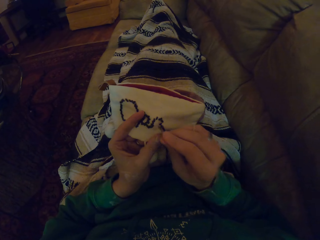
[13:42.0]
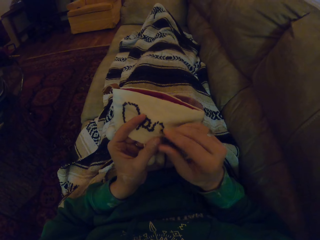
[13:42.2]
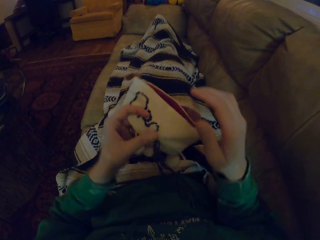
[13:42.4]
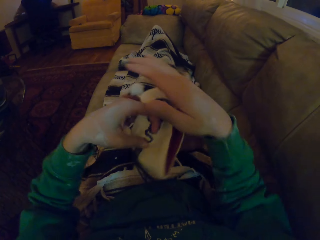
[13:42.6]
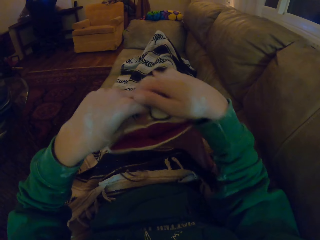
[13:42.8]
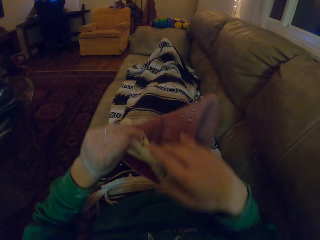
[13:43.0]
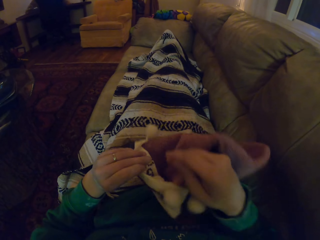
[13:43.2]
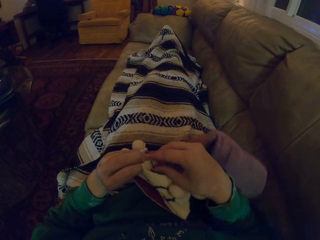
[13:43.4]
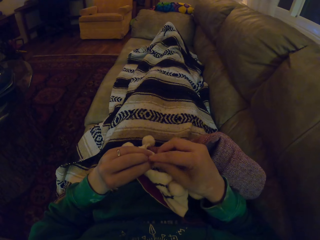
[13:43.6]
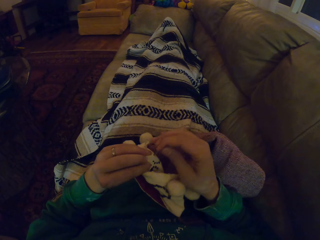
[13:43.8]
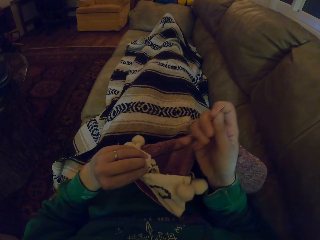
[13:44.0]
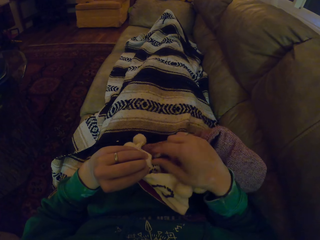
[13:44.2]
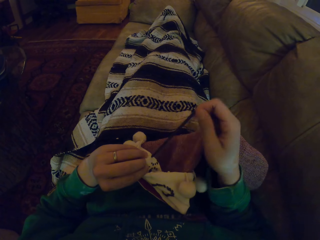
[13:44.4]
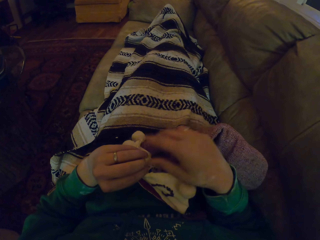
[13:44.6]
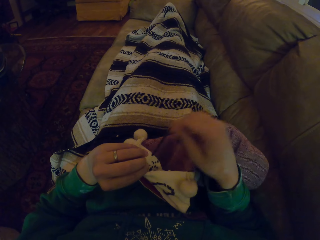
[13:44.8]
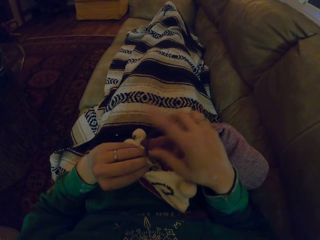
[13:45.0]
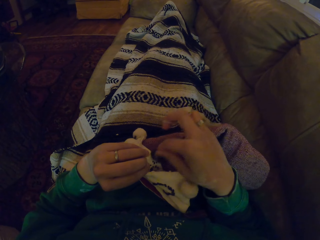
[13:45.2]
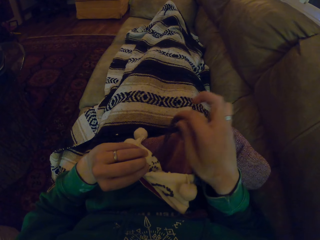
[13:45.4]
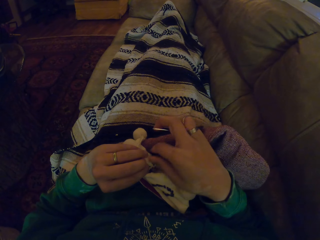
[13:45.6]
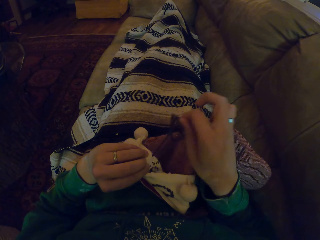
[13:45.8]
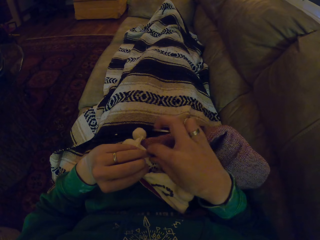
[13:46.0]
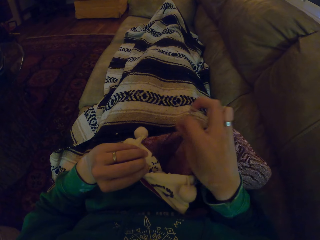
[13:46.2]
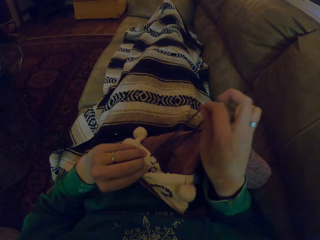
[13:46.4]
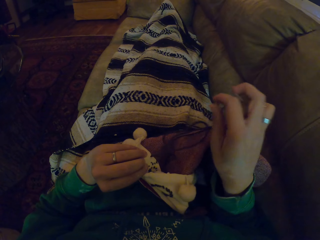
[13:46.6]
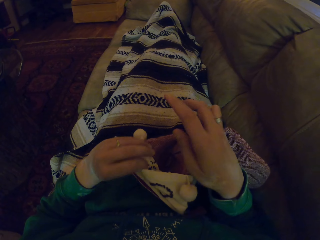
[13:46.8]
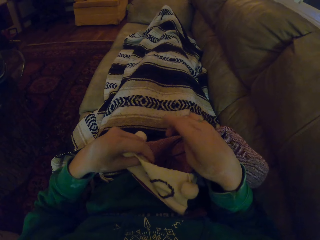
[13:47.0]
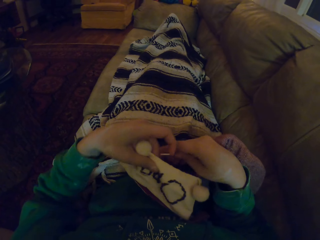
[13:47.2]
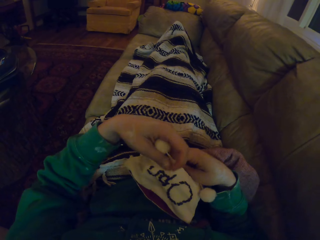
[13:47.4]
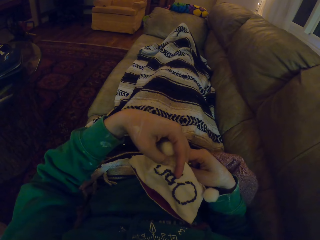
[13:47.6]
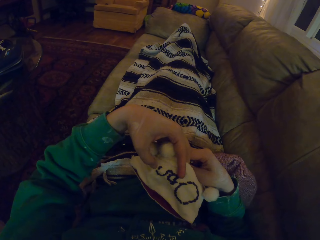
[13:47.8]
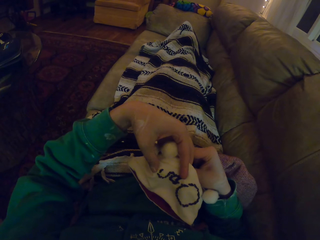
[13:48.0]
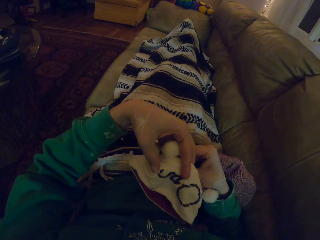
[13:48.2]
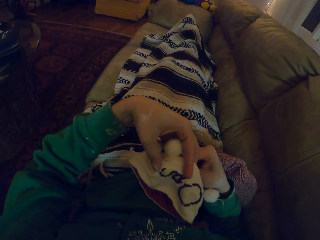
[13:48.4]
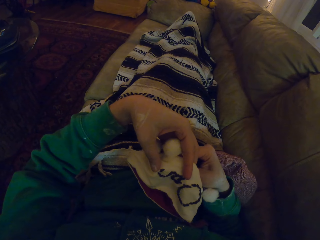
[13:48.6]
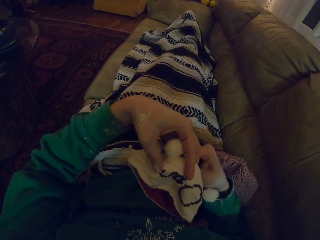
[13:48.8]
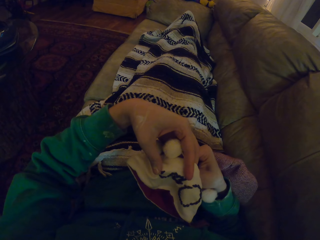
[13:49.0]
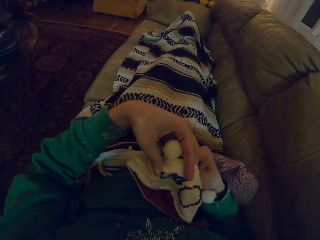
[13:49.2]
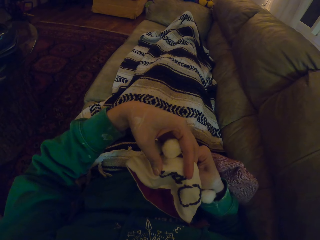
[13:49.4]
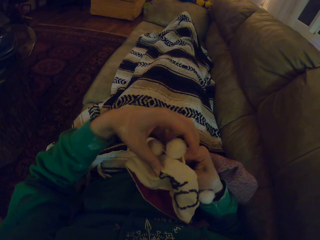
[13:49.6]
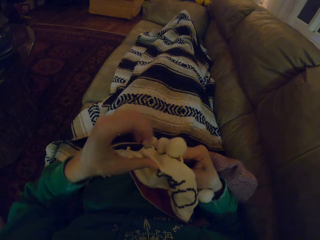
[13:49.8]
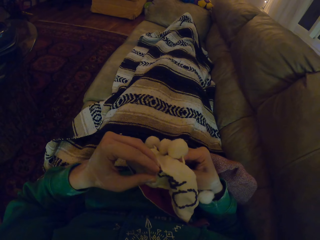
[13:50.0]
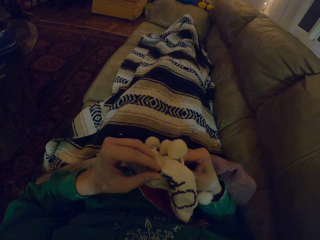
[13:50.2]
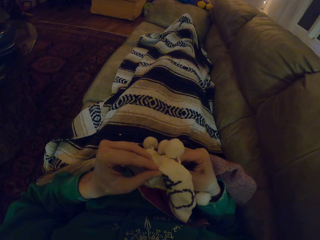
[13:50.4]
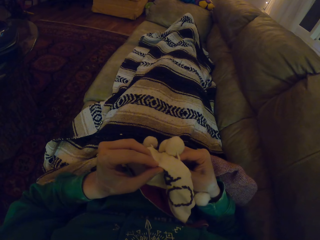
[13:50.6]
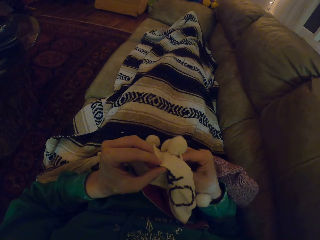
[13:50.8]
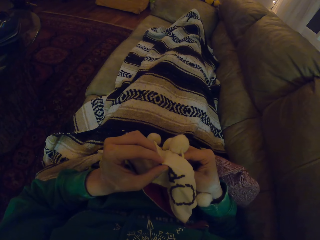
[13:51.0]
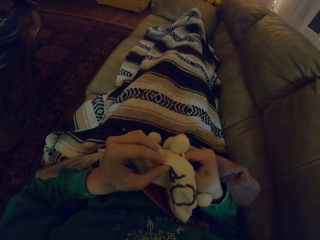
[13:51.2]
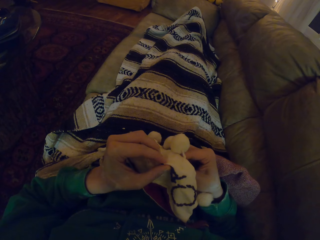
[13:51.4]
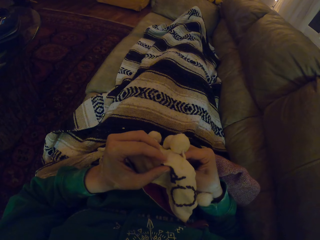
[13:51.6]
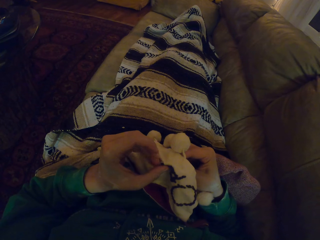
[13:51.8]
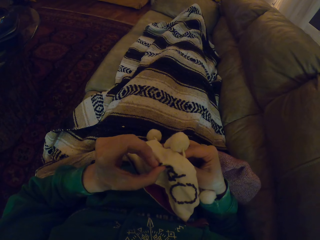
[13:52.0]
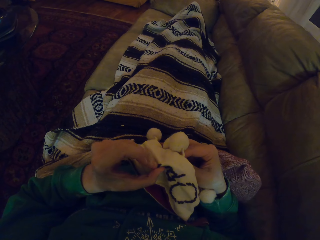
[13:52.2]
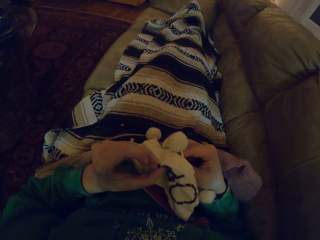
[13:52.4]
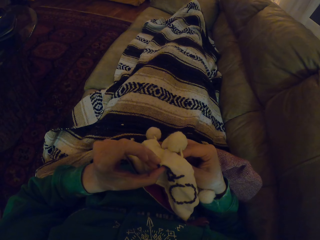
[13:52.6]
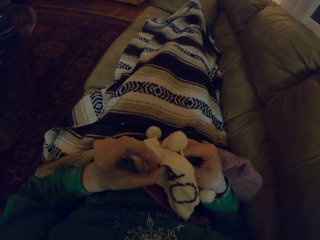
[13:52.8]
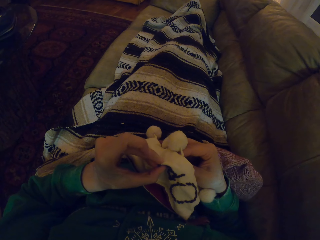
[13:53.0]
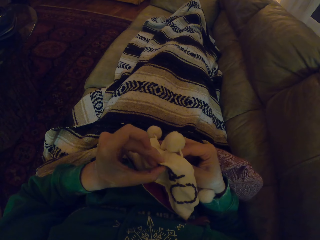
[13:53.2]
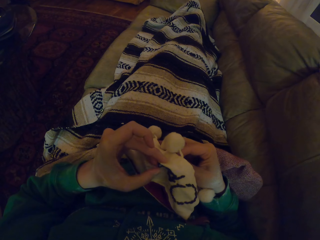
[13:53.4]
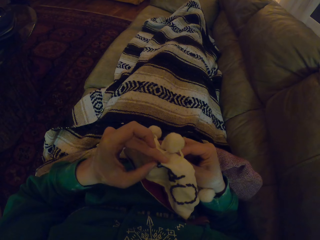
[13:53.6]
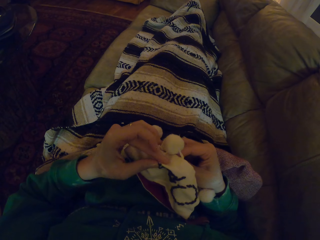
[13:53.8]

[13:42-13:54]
The camera wearer turns the garment. They pull the thread. They knit the garment.

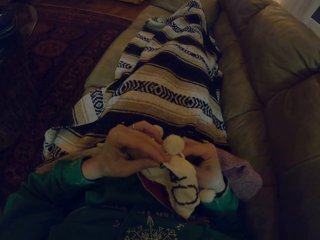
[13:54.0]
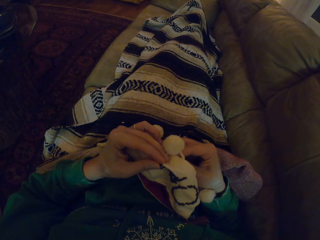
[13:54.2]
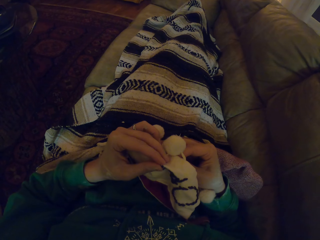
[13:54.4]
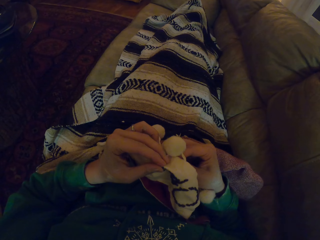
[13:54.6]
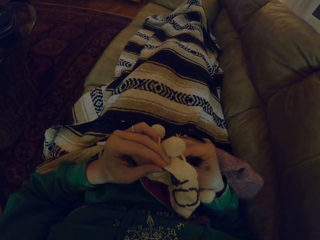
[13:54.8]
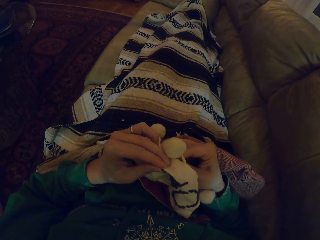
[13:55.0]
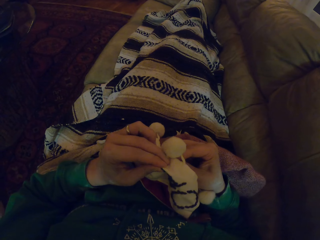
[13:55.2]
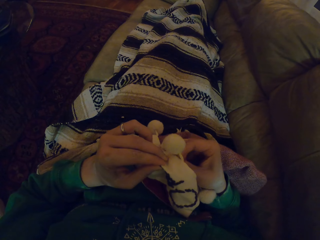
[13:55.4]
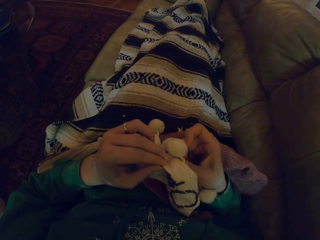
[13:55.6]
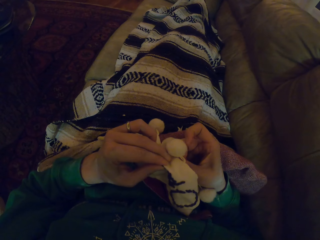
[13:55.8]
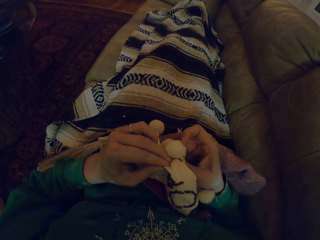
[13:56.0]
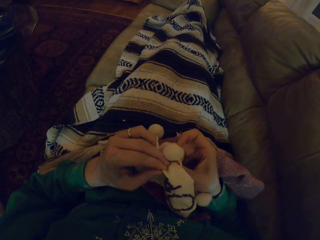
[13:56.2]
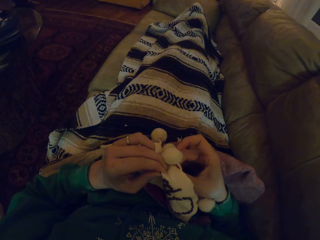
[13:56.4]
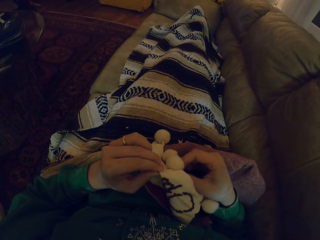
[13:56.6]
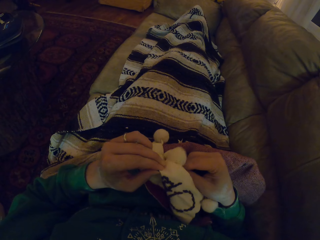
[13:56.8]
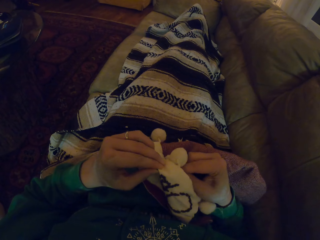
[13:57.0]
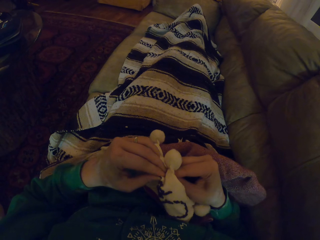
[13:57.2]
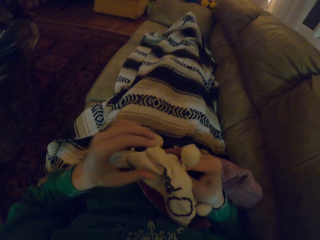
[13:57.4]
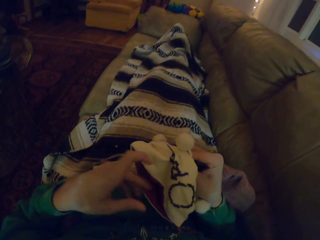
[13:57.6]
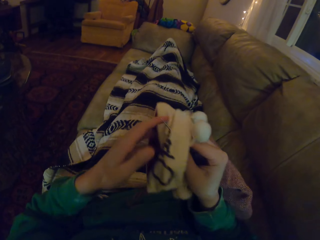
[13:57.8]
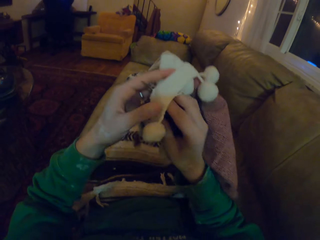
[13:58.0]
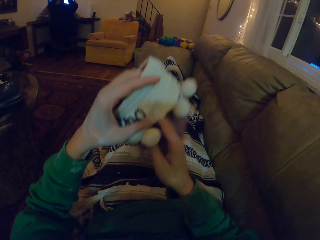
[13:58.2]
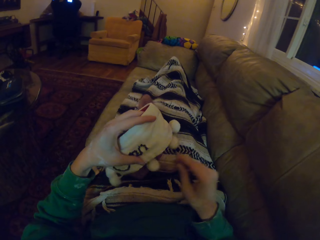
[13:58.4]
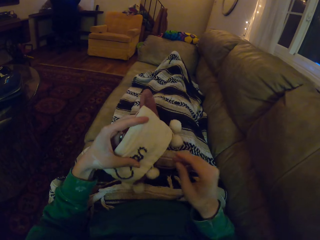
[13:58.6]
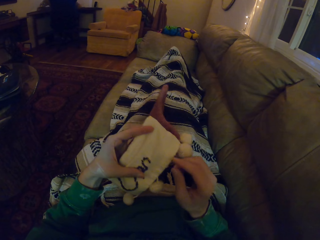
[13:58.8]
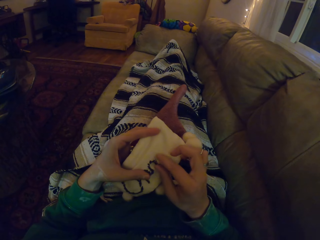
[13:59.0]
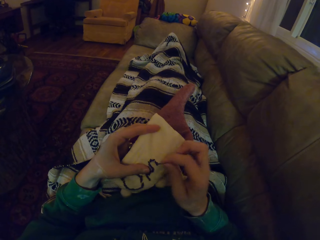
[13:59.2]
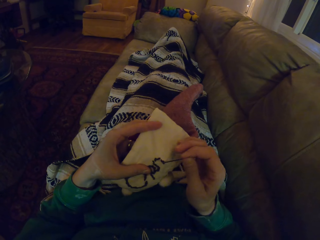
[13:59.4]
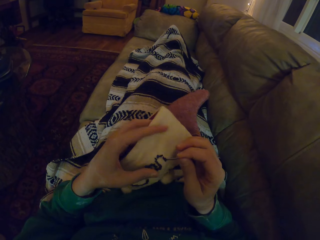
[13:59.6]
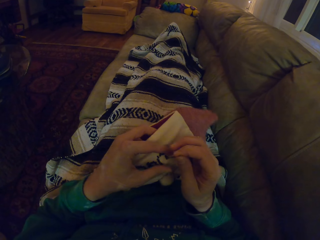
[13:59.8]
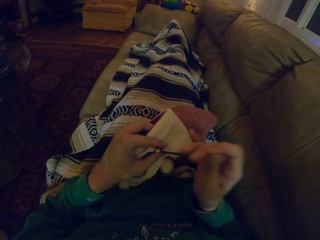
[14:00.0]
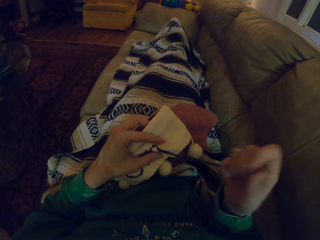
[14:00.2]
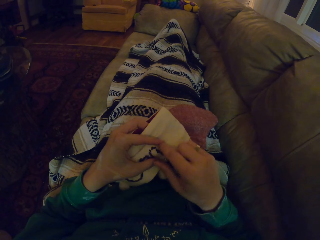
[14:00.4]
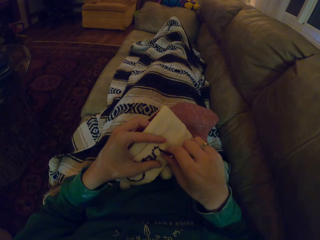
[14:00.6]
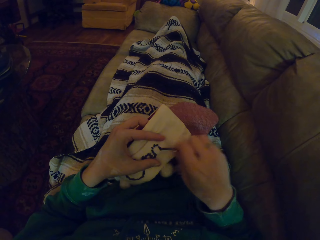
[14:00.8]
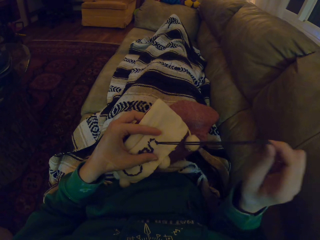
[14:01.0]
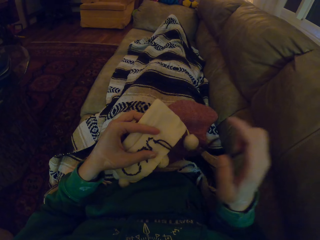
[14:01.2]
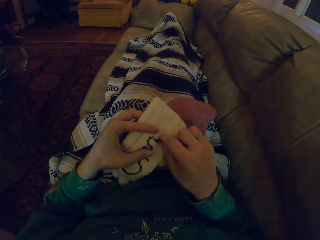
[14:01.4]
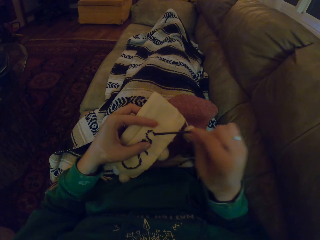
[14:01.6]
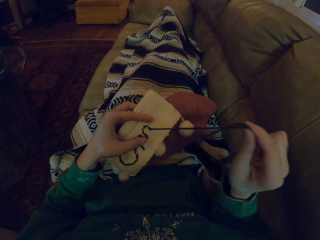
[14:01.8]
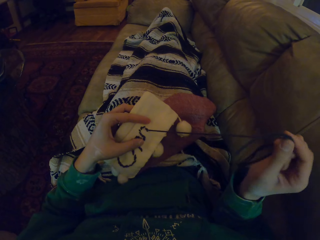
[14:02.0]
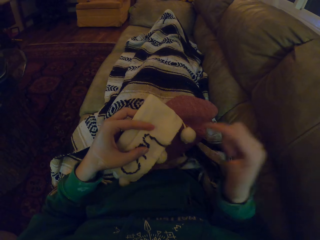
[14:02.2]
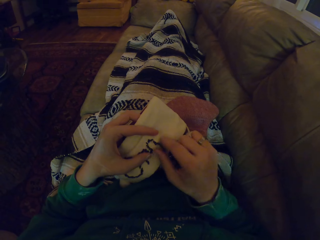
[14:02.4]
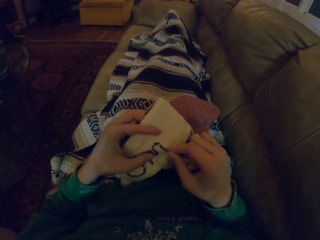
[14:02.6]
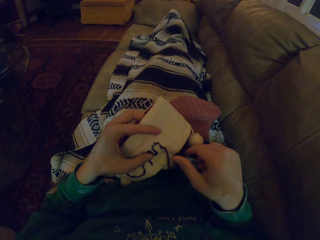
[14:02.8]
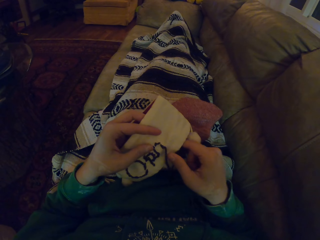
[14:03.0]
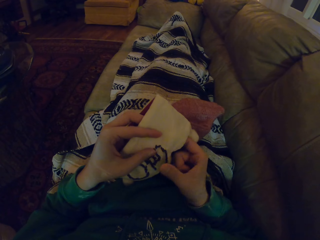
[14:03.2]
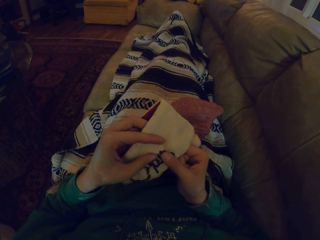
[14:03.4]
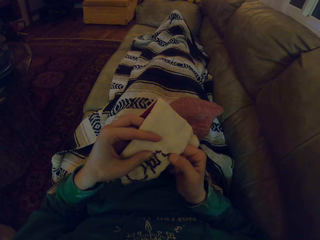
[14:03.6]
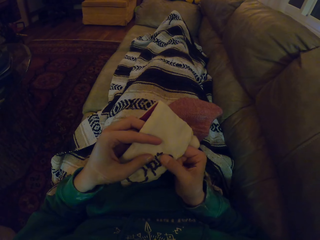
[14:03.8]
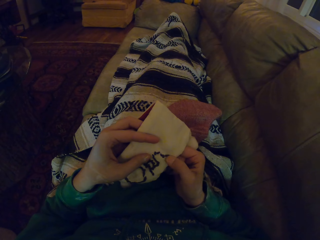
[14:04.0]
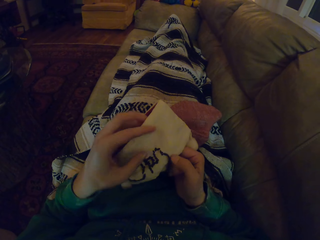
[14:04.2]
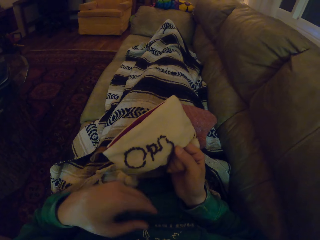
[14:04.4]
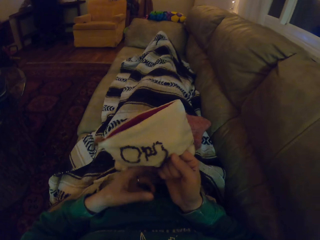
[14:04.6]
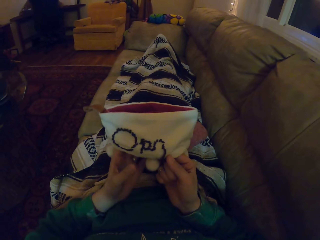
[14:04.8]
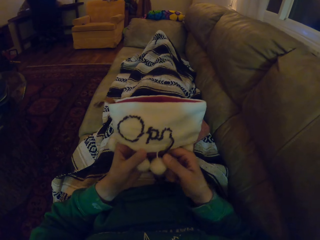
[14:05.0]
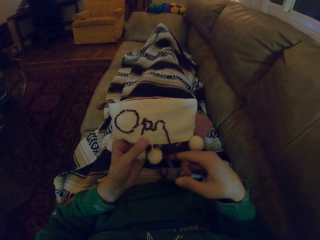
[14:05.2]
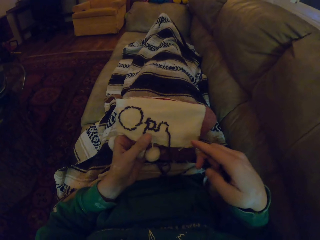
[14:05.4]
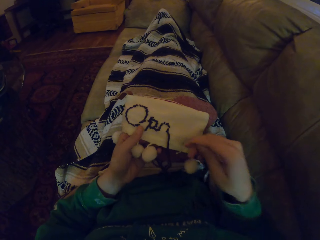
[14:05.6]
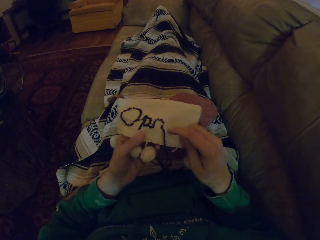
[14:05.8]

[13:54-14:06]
The camera wearer turns the garment. They pull the thread. They stare at the garment. They adjust the garment.
